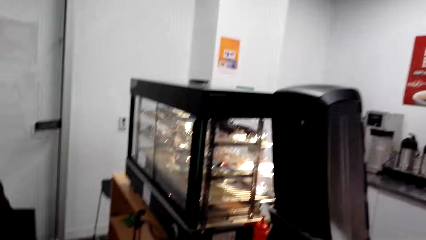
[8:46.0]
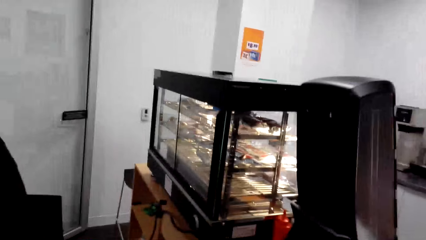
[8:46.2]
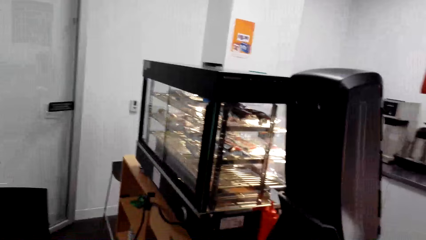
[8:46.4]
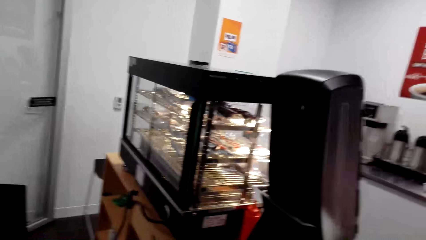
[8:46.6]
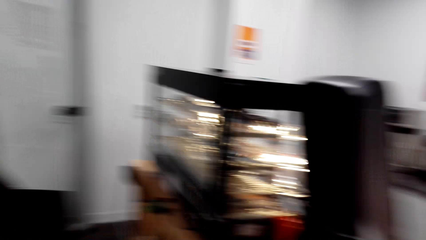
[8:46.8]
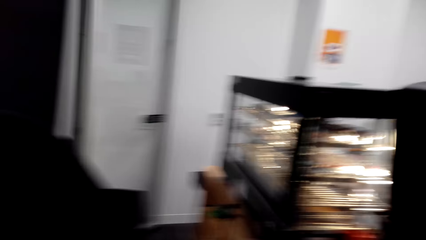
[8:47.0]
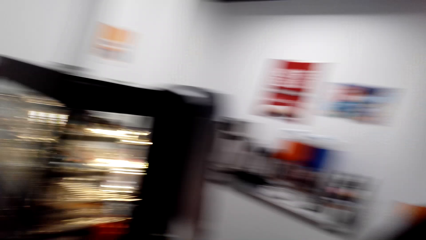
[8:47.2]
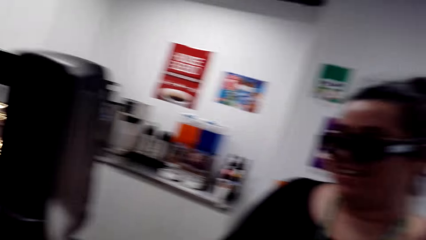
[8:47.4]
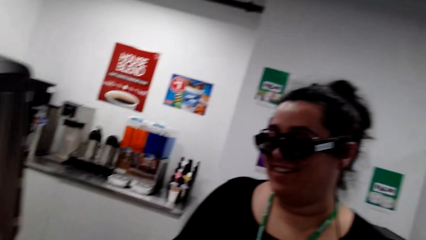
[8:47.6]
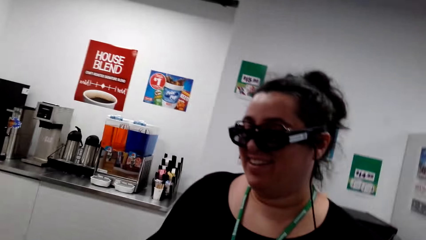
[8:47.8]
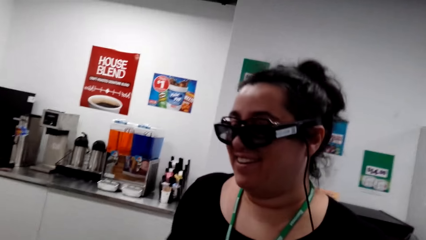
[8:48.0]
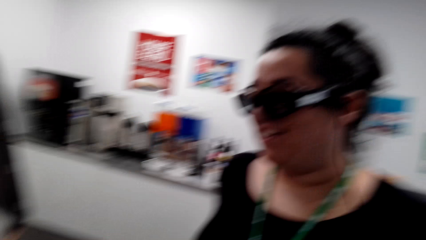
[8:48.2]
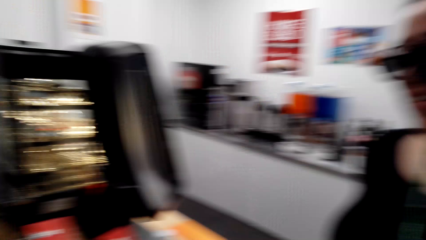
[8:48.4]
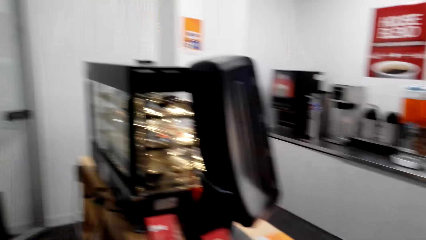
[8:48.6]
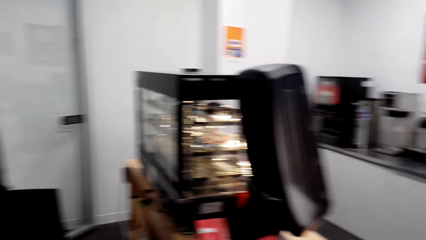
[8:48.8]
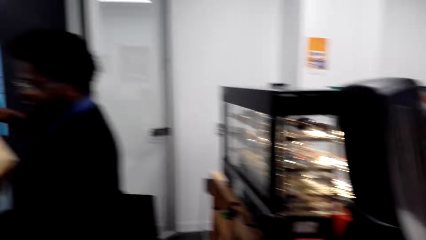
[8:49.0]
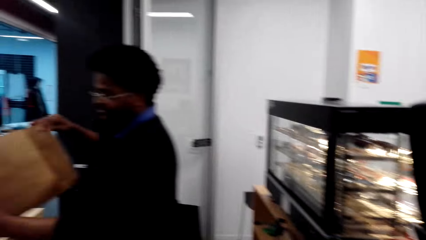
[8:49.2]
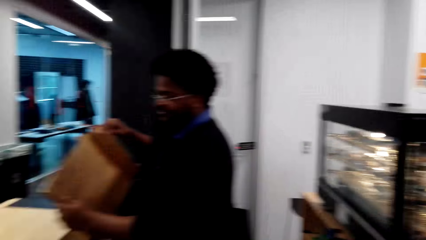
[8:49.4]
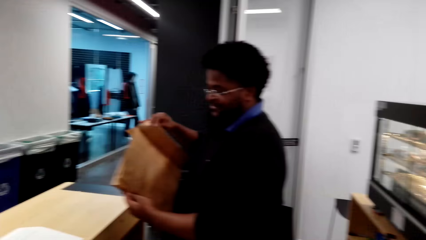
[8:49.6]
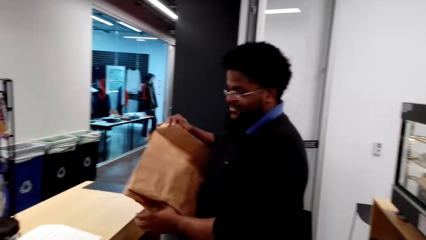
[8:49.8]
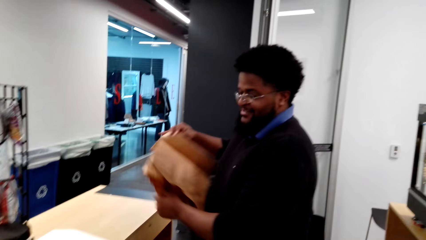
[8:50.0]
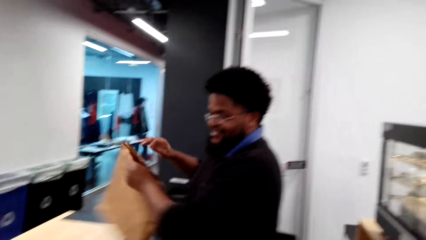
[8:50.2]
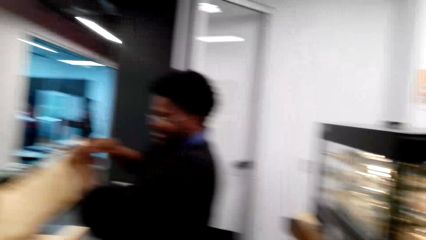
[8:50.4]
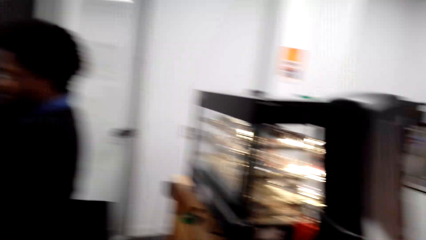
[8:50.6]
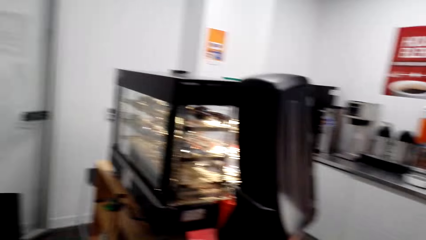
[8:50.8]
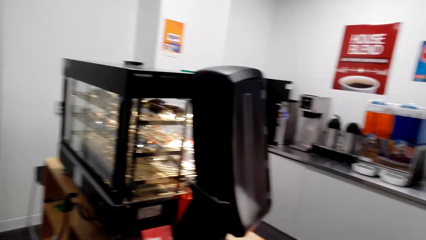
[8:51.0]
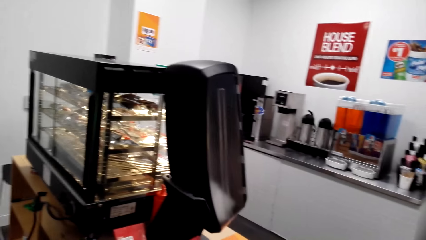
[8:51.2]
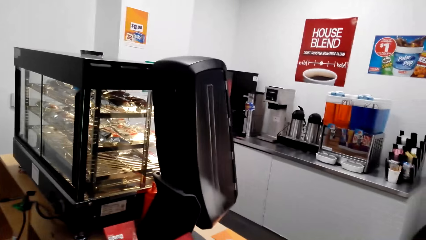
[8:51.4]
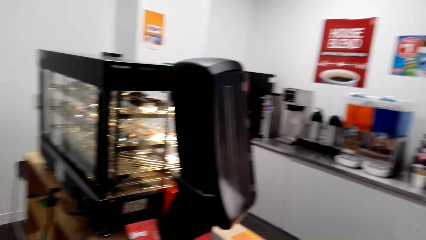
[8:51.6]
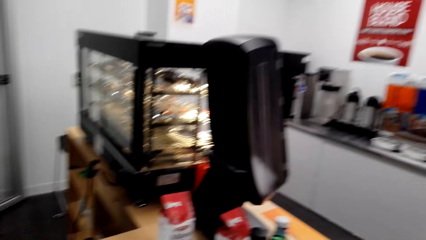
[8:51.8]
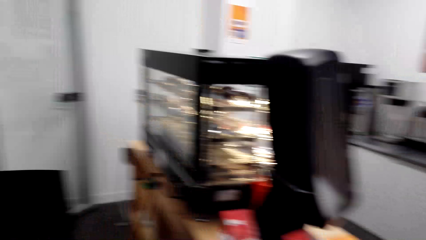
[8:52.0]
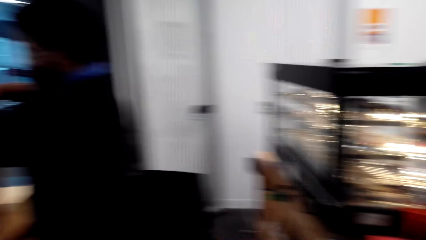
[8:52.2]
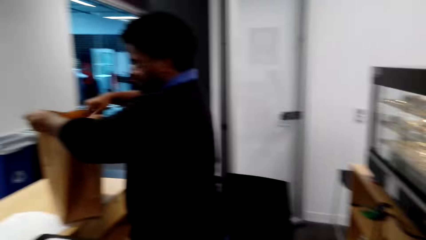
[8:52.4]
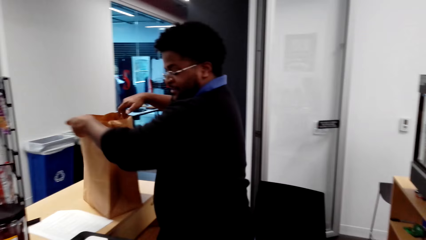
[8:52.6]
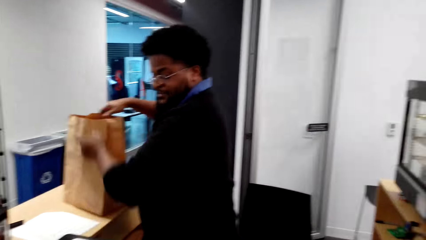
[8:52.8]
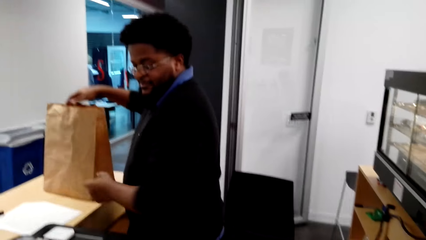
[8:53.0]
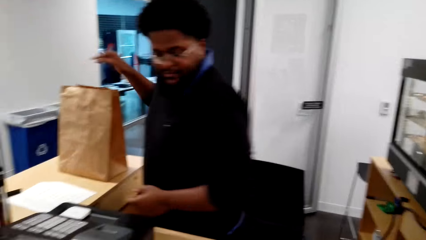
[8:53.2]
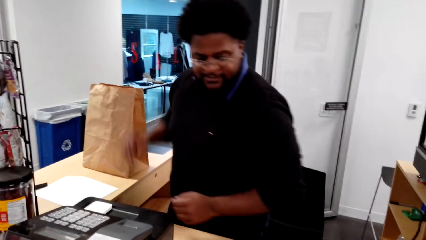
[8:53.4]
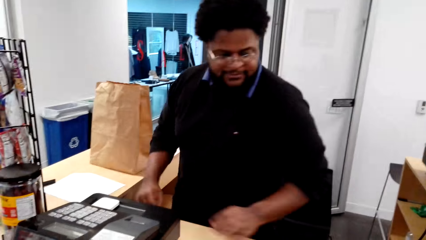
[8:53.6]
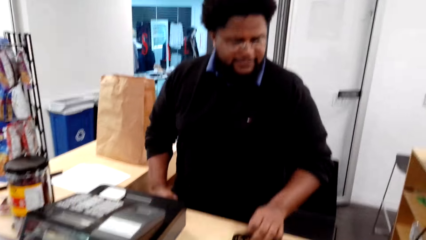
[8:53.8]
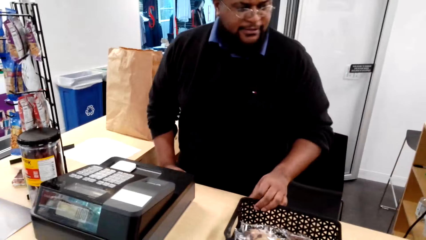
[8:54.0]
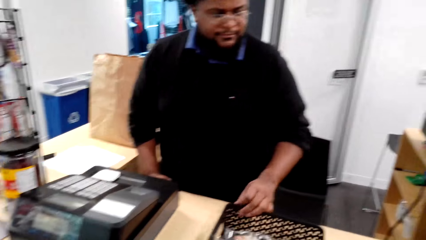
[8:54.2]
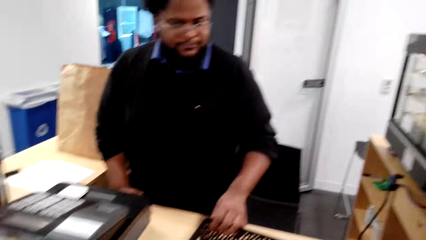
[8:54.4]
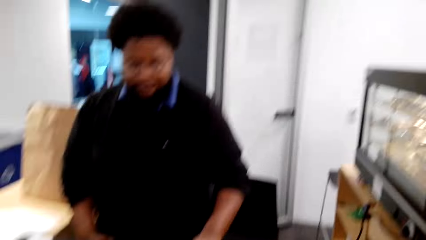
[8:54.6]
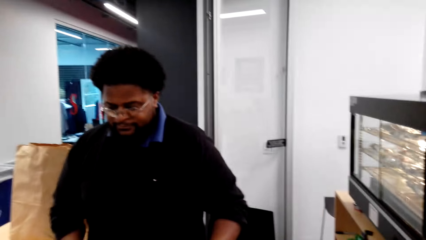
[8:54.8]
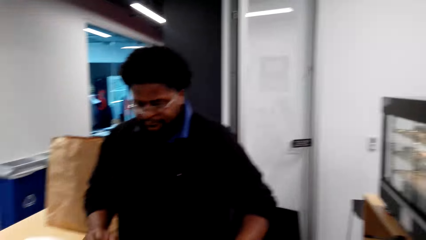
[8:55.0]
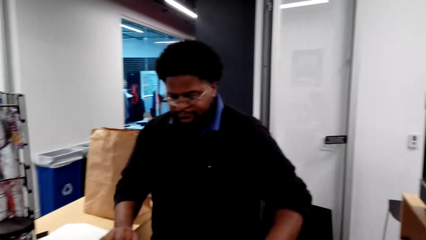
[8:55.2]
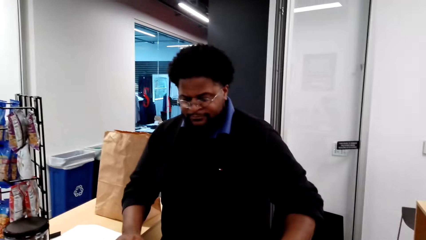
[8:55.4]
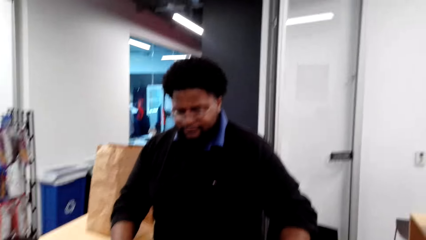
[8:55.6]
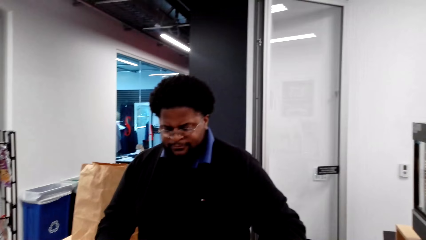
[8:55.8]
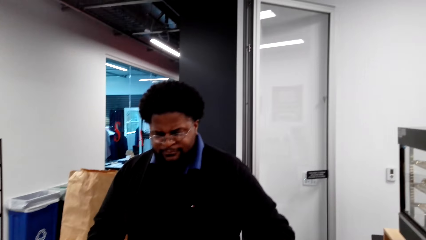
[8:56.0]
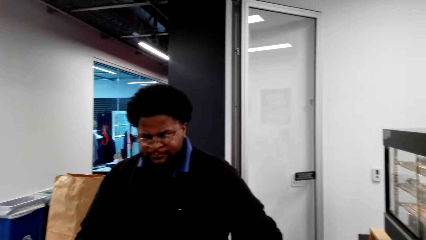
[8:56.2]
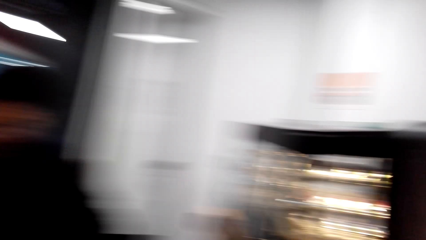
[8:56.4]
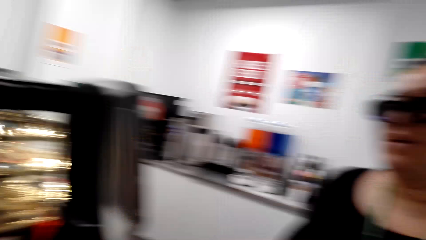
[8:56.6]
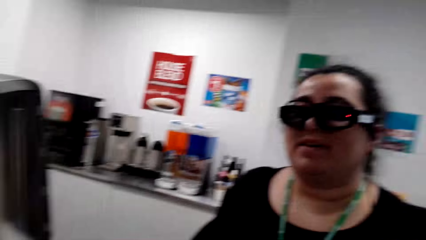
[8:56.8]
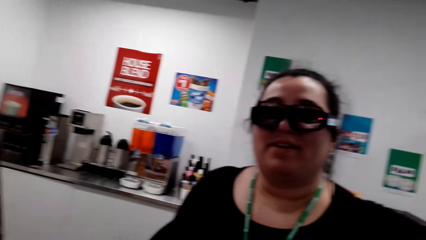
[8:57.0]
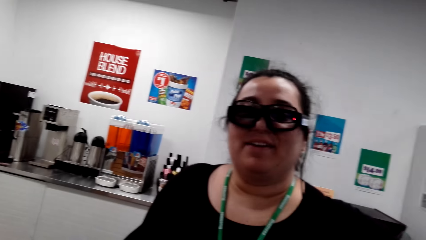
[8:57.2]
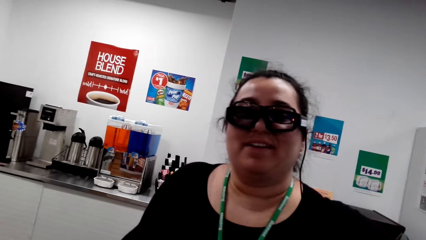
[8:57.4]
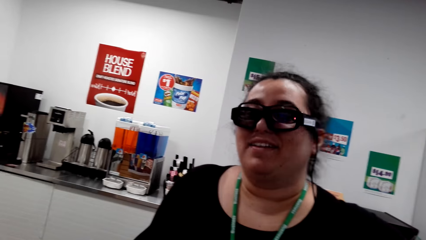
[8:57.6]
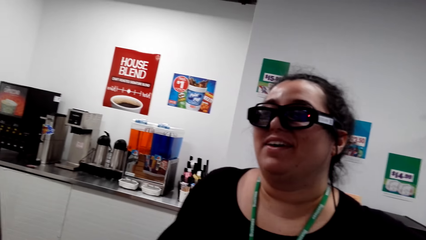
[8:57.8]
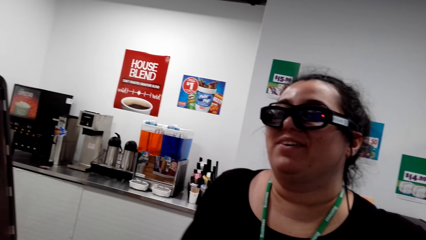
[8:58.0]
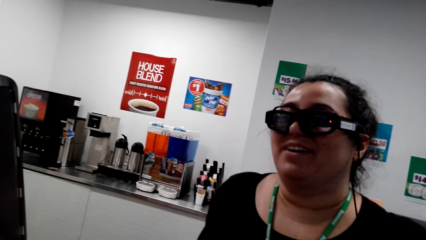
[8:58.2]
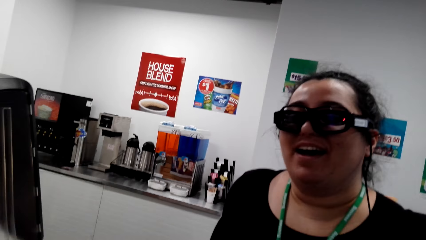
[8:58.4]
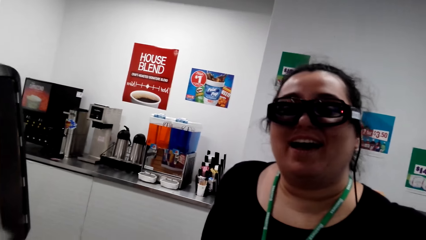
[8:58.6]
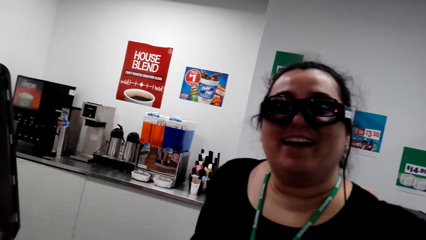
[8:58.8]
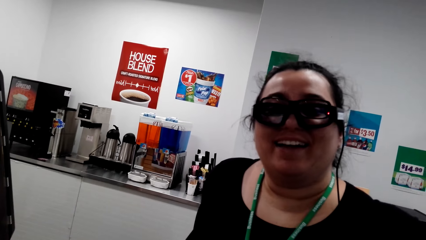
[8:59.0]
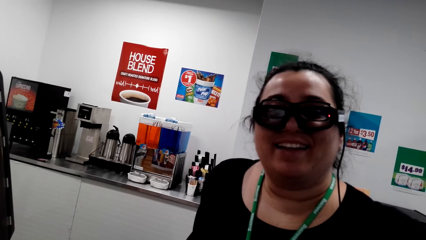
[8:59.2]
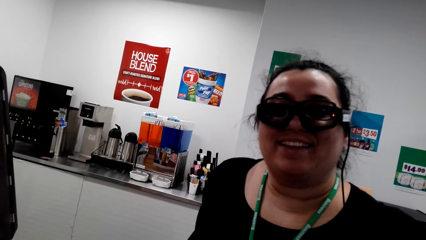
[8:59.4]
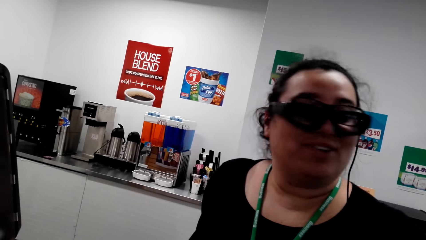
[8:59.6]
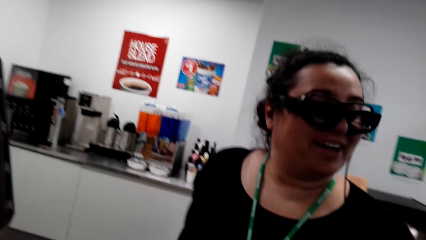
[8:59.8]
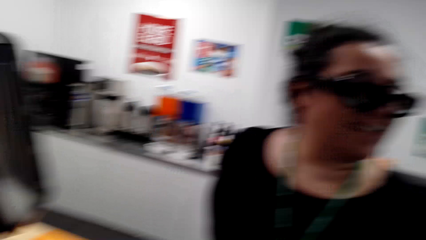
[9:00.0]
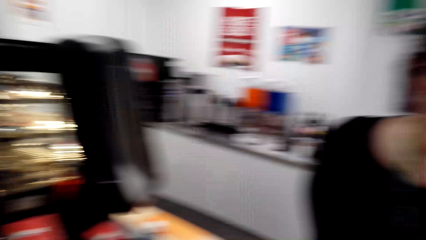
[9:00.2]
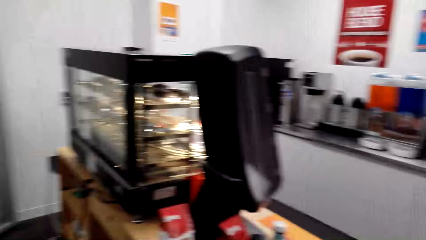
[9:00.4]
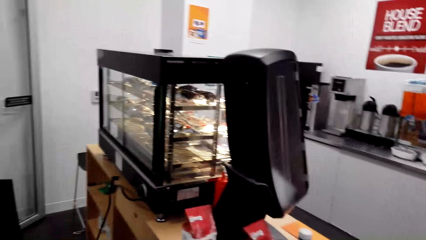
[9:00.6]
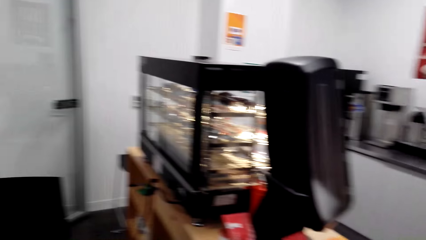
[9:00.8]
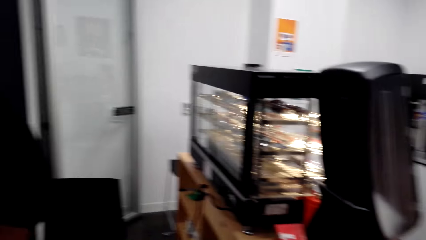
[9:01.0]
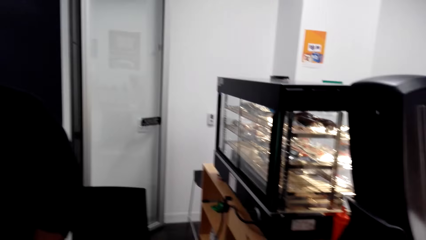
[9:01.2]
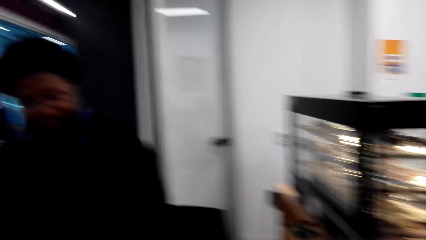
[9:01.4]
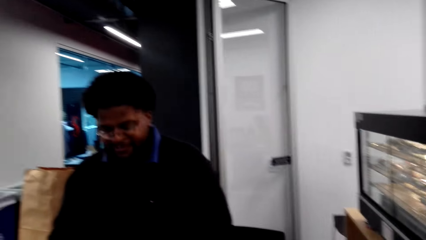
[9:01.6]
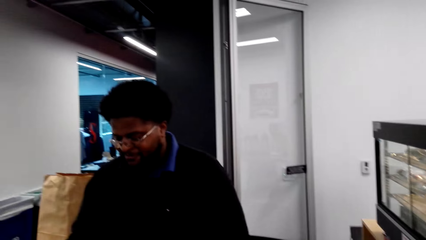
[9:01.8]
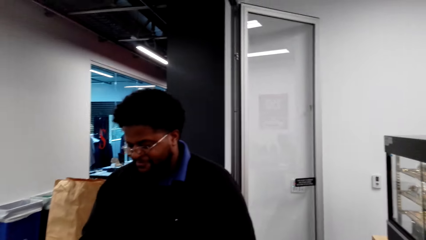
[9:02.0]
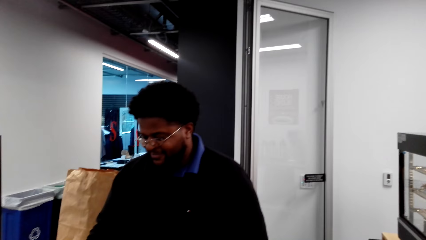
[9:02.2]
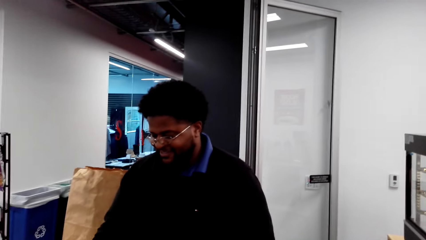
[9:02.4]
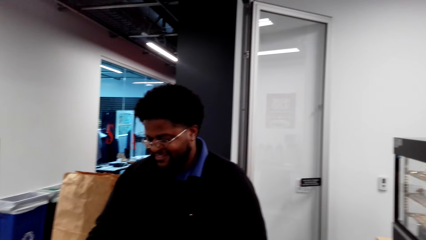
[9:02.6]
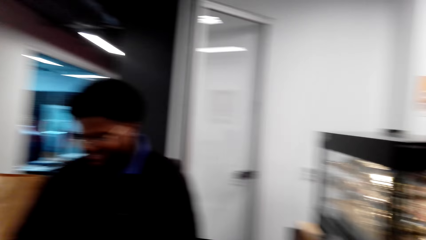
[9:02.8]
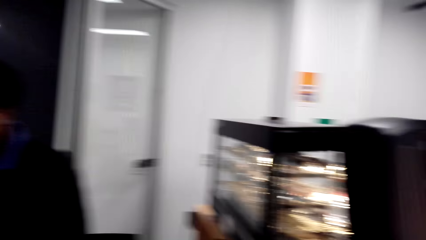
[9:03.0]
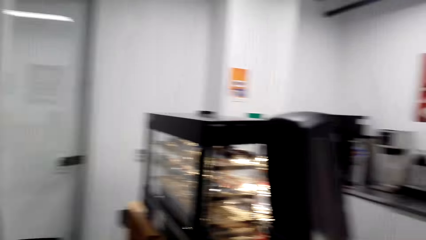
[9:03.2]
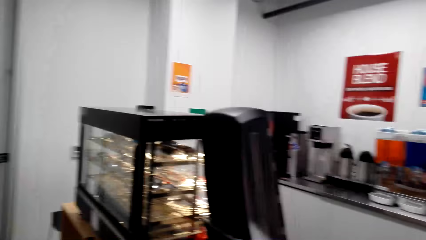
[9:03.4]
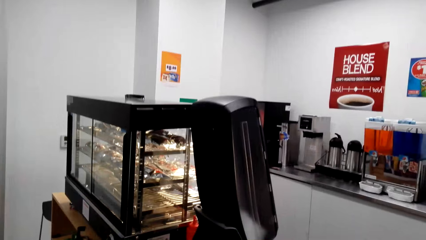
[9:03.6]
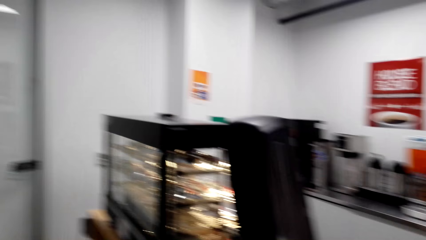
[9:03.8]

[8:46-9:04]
A man stands at the counter. The man does so again. A woman stands close to the camera wearer. The man holds a khaki bag. The camera wearer looks around the supermarket. The woman stands close to the camera wearer. The man holds the khaki bag, turns around, operates the electric cash register machine, and presses the machine. The woman stands close to the camera wearer. The camera wearer looks at the woman and talks with the woman. The man stands at the counter. The camera wearer looks around the supermarket.
